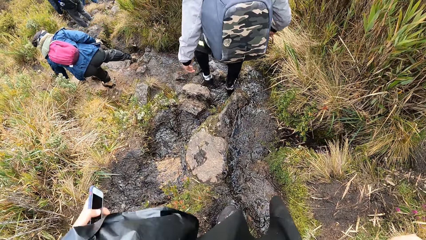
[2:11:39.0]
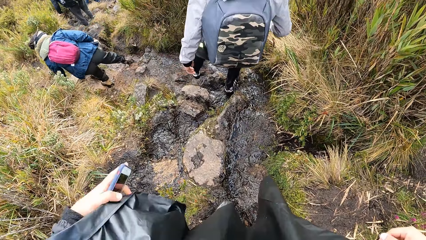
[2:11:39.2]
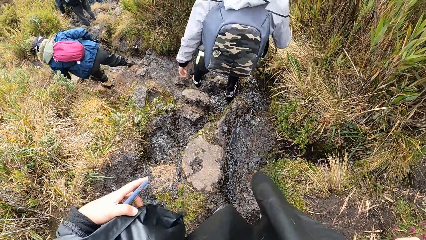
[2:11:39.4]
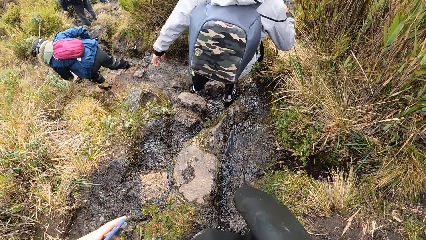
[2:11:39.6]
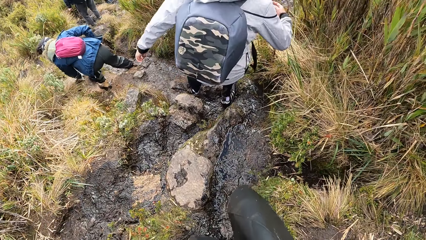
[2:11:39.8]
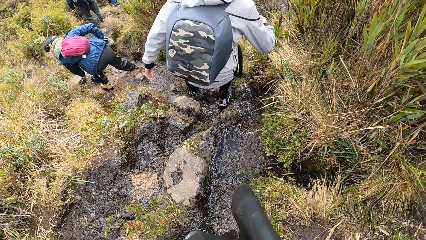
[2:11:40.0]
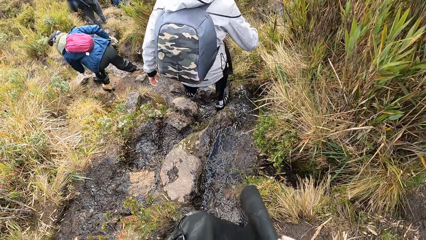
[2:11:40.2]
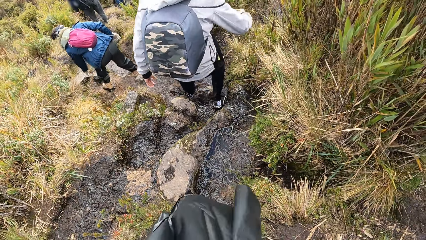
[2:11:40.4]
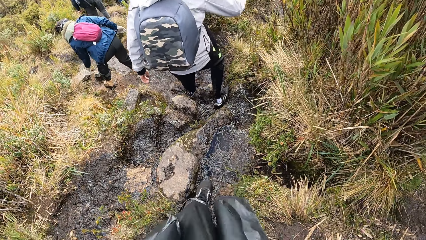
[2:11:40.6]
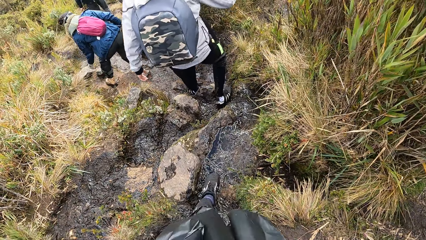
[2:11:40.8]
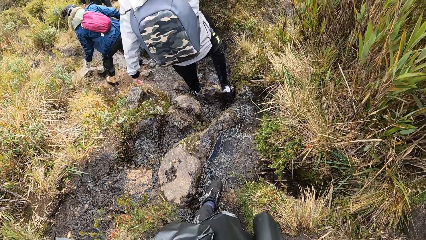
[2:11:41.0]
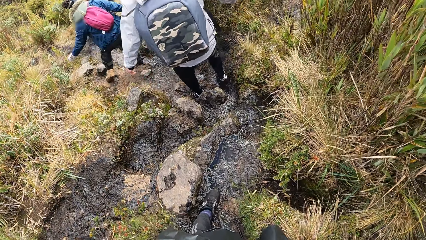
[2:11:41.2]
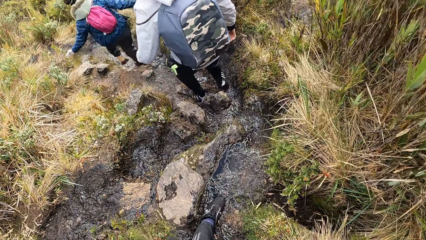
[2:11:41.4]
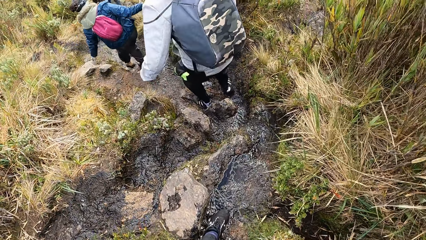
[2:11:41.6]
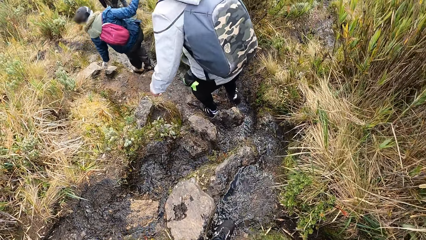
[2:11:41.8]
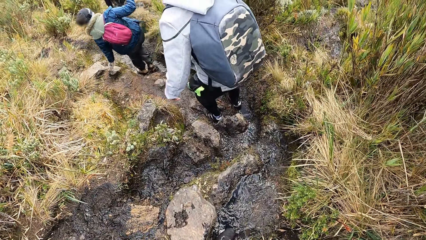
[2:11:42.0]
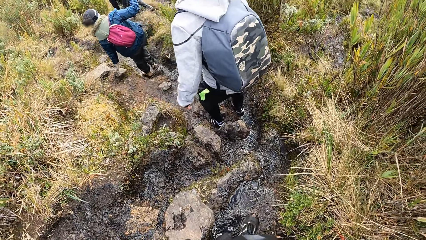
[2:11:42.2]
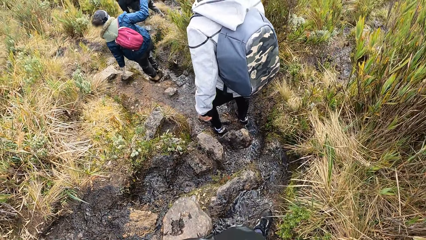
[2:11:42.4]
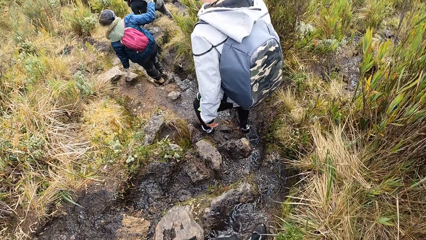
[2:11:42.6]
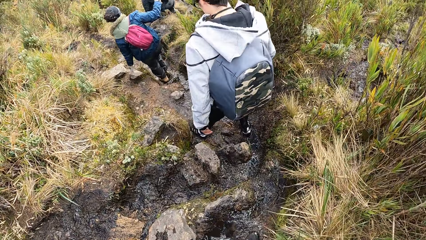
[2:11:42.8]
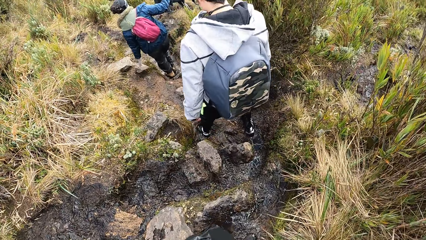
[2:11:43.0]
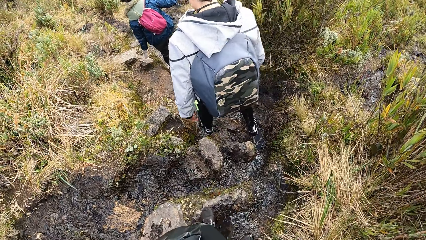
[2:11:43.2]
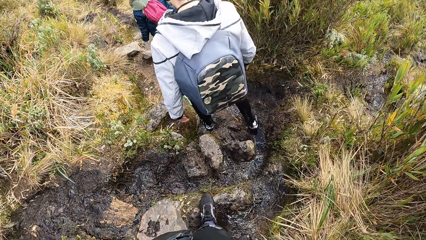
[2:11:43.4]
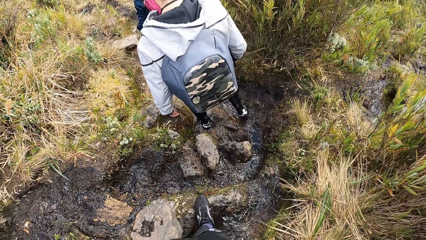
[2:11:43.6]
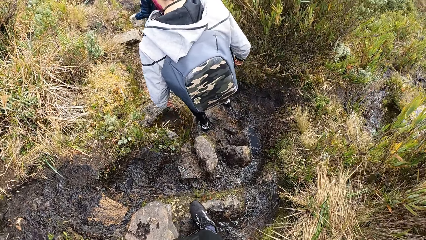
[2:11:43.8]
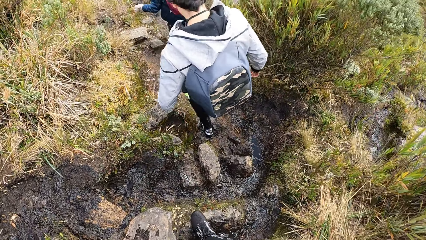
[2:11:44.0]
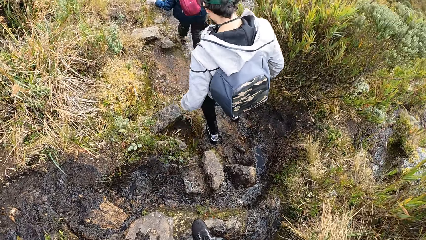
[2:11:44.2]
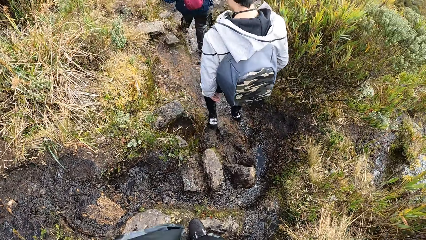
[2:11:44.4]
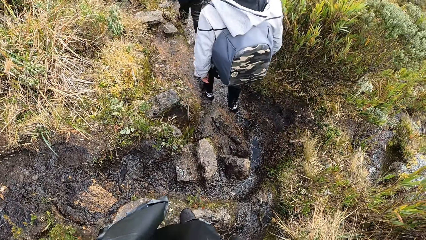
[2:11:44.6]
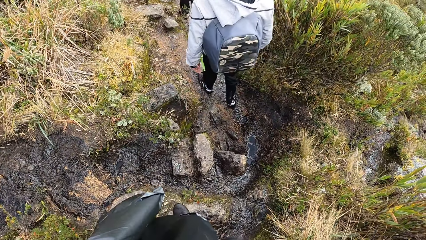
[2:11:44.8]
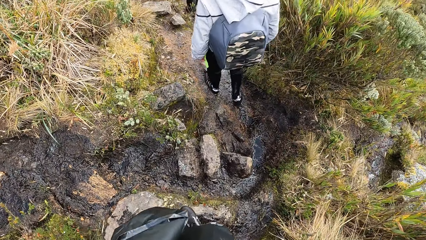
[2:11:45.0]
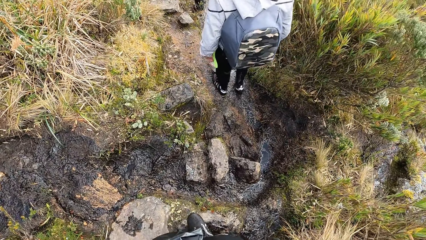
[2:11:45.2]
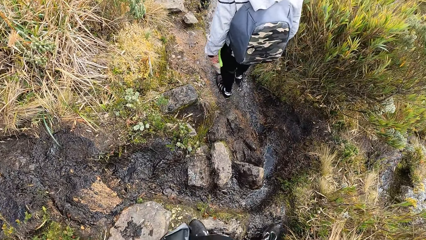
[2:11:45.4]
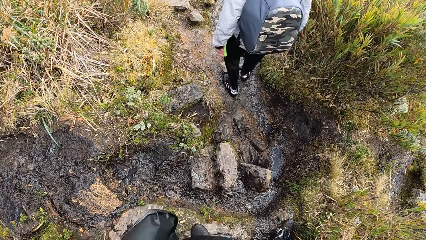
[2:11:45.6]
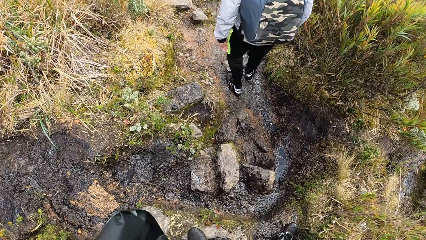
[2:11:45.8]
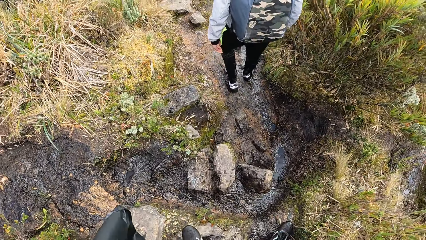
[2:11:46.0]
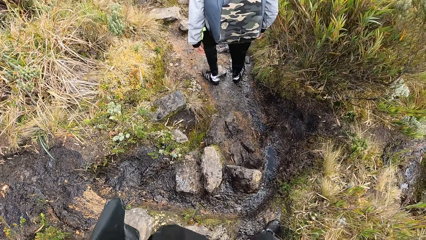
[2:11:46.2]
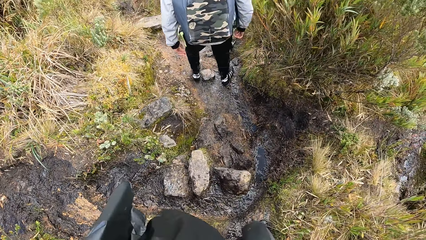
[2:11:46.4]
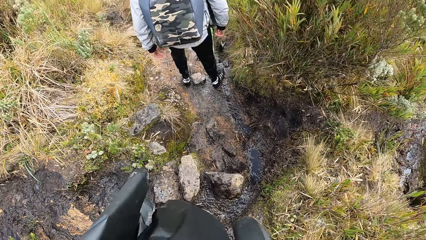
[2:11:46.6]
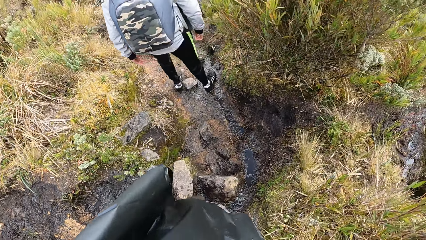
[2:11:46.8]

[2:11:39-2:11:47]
The camera wearer walks along a muddy path.

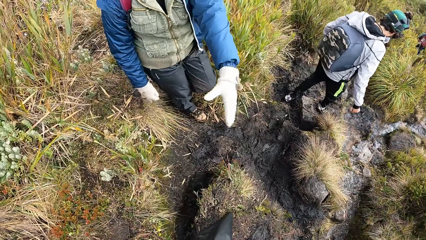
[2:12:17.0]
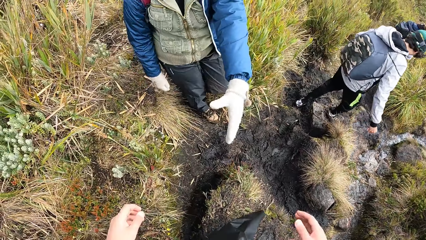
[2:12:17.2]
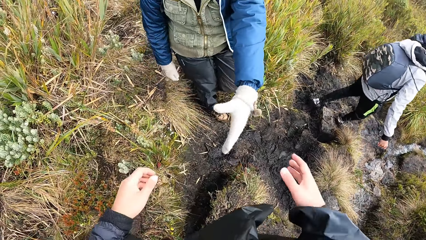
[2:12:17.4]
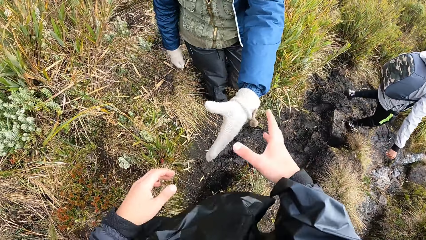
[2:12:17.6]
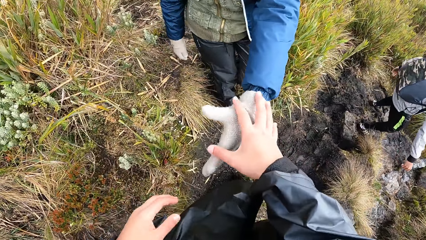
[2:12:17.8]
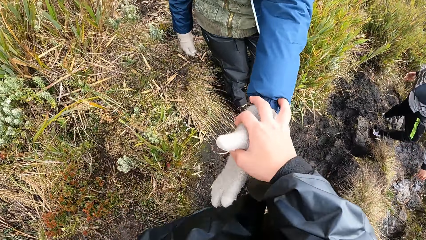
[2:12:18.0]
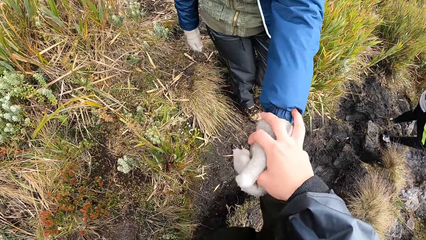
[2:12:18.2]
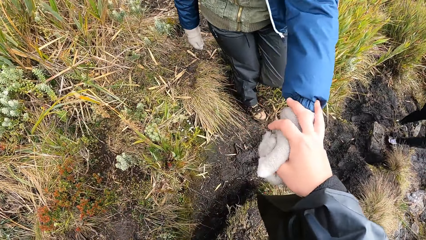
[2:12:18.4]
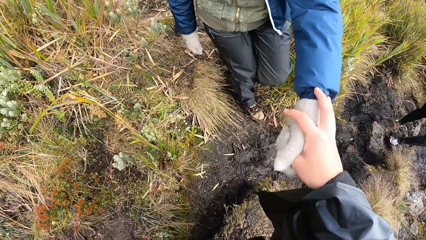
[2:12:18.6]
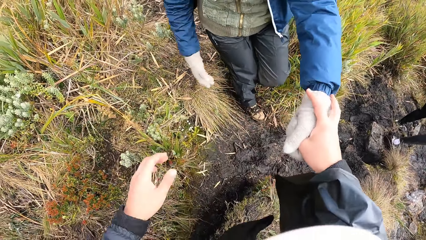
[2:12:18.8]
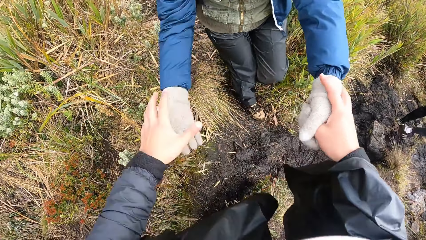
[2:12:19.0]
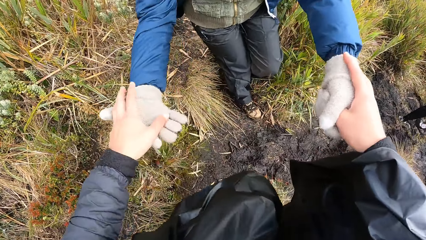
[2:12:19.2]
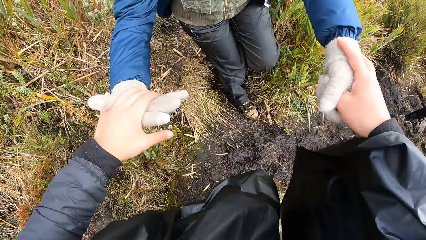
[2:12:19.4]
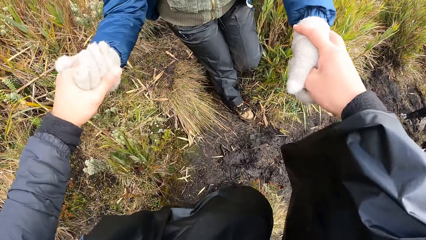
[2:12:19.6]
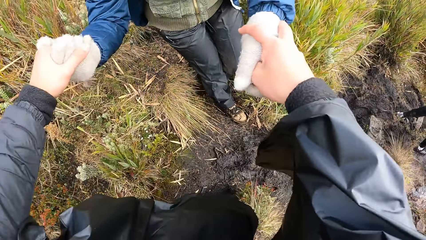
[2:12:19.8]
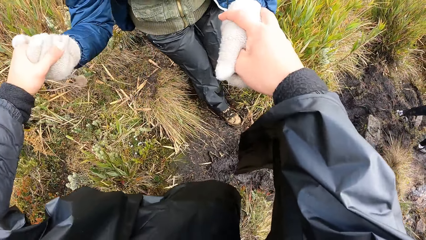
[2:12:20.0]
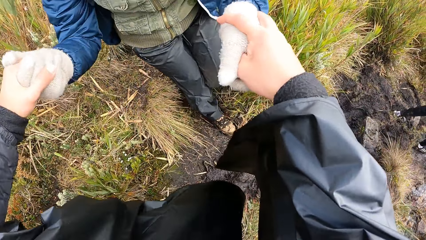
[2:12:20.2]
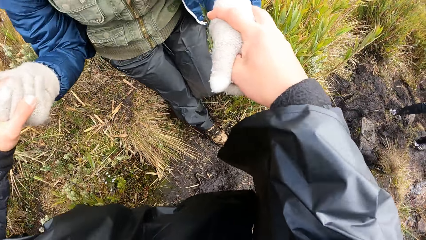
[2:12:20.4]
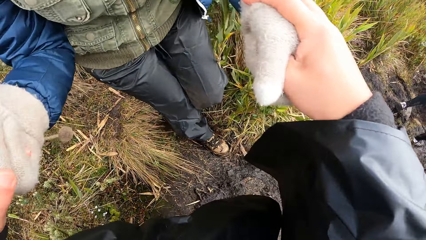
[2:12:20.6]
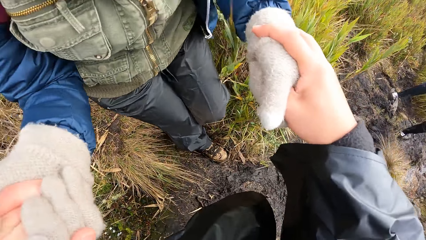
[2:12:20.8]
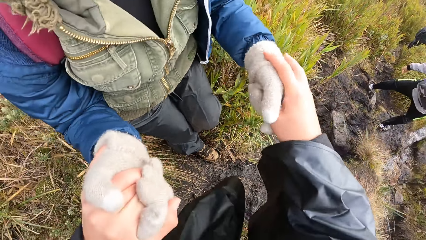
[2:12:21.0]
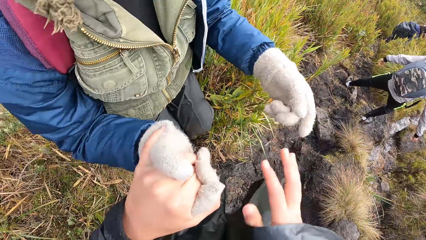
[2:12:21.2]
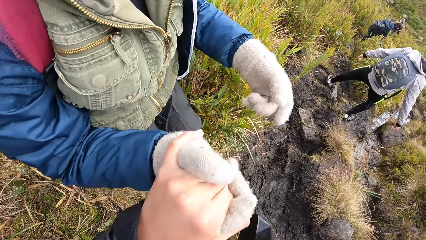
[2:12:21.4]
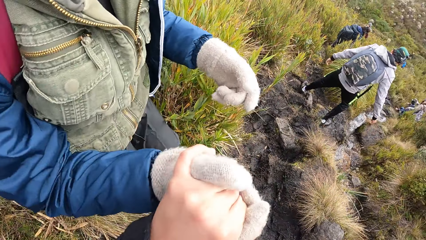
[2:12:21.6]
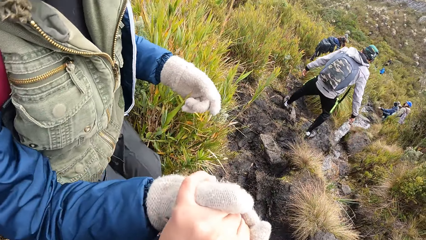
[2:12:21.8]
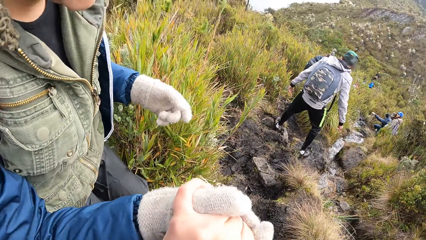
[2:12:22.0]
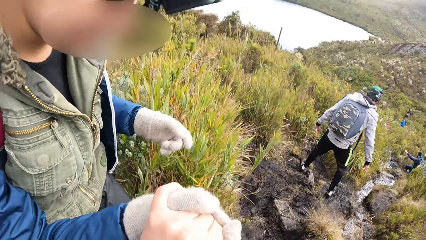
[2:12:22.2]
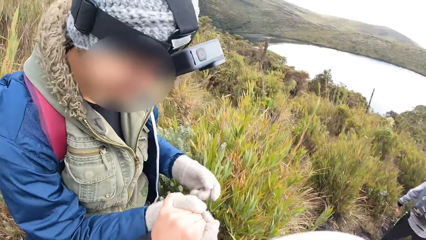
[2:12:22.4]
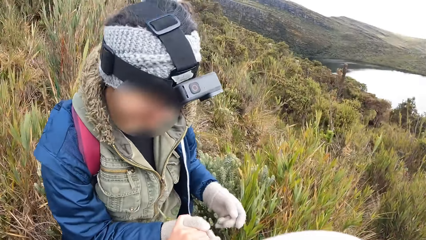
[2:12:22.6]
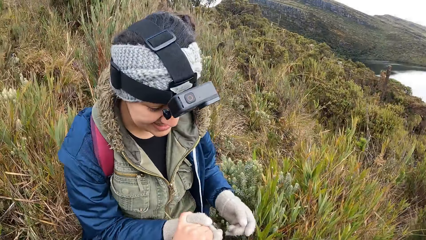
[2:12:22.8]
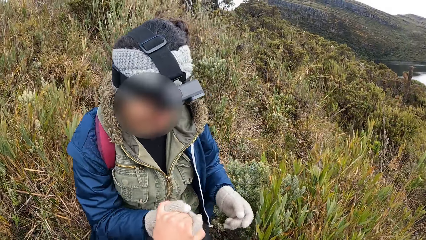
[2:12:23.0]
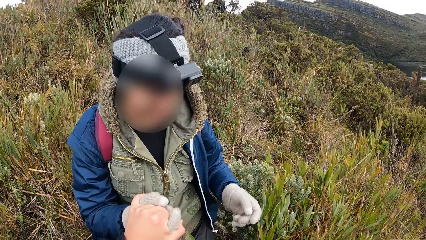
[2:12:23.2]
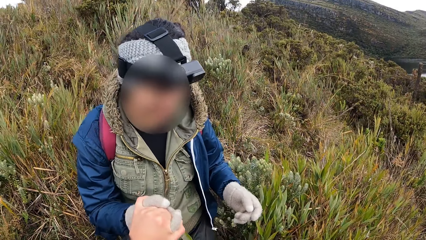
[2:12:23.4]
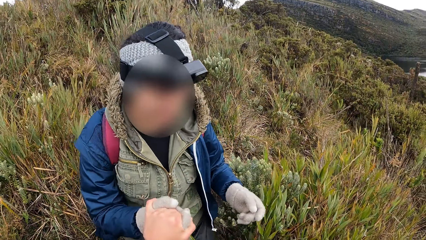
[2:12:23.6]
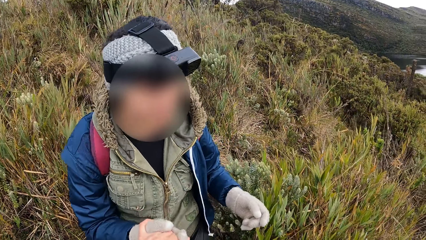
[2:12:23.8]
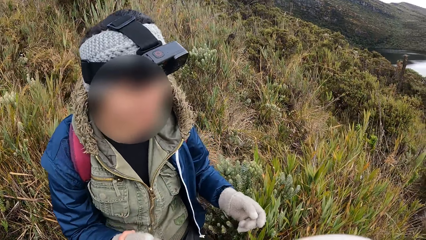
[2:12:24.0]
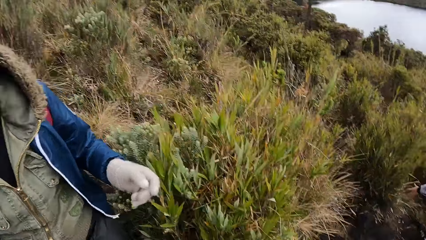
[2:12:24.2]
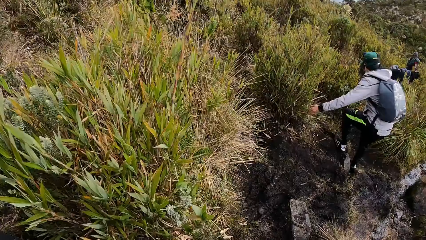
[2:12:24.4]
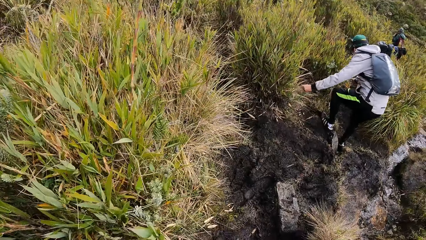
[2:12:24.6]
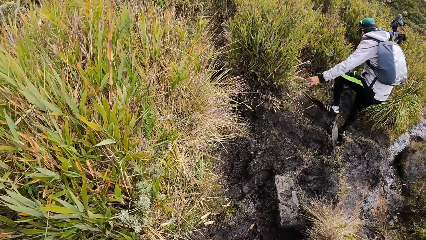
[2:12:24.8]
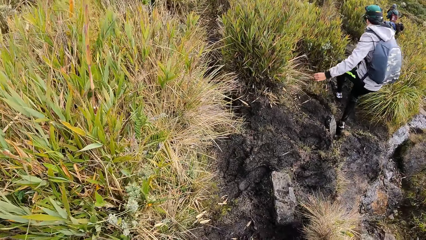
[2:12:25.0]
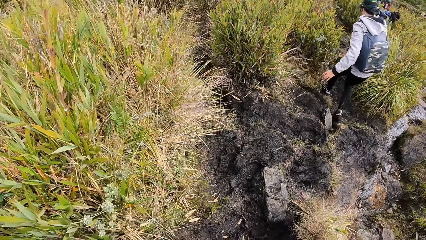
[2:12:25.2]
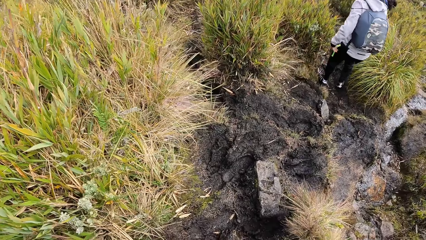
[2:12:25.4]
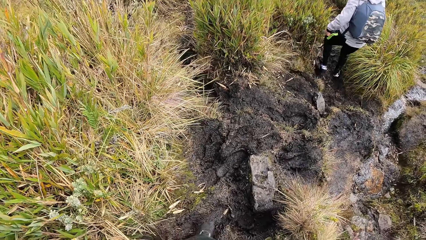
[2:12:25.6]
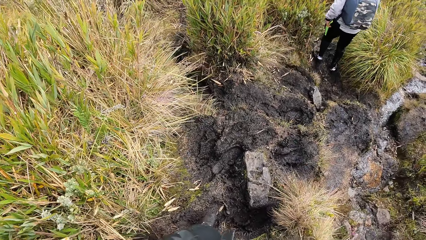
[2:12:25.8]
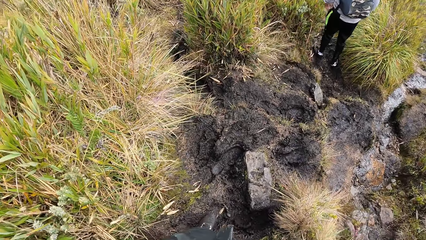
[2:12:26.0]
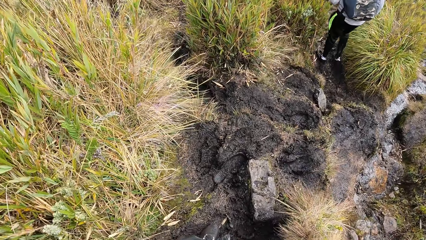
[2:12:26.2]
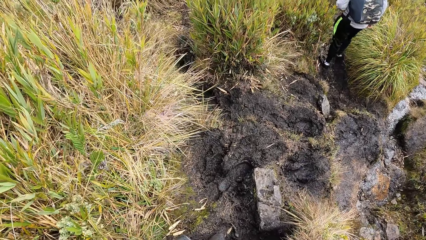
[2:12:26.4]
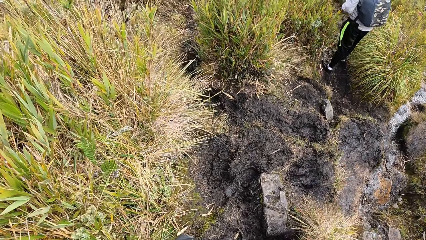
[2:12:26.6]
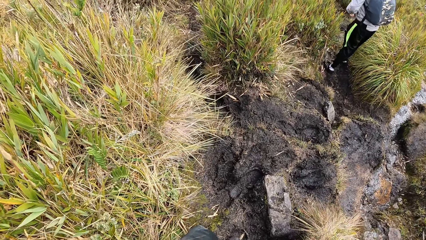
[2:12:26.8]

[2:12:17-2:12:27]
The camera wearer holds the left hand of a woman with her right hand. She holds the right hand of the woman with her left hand.
